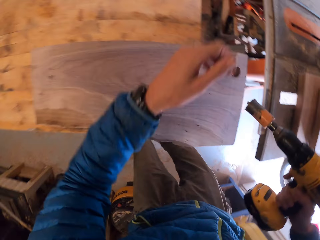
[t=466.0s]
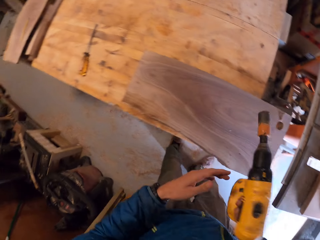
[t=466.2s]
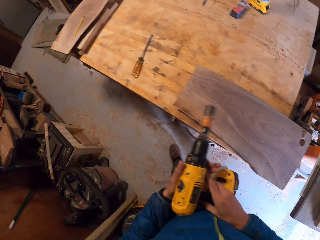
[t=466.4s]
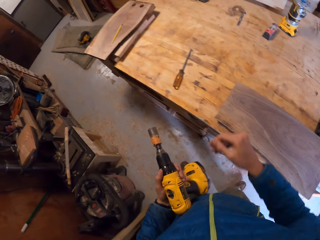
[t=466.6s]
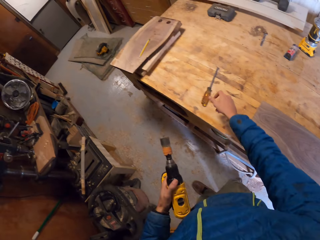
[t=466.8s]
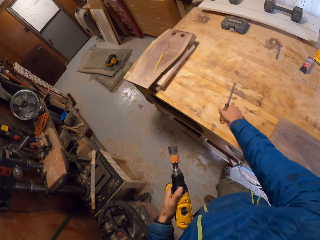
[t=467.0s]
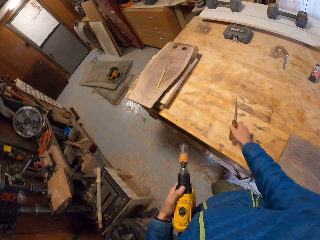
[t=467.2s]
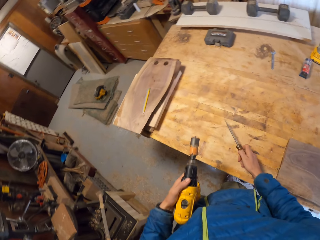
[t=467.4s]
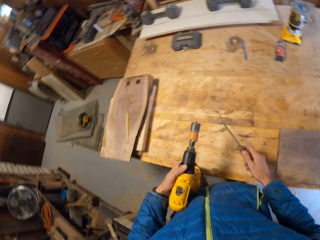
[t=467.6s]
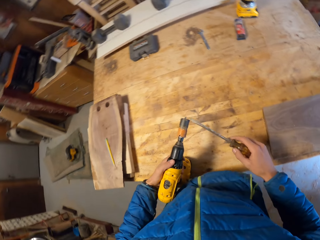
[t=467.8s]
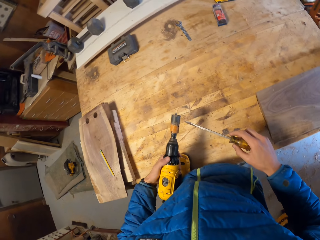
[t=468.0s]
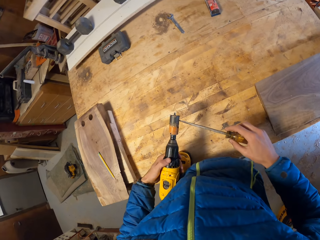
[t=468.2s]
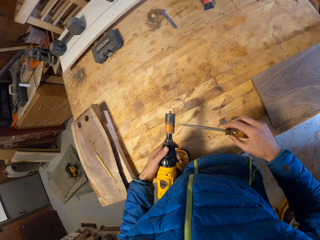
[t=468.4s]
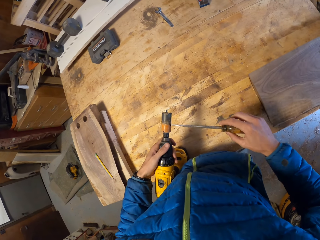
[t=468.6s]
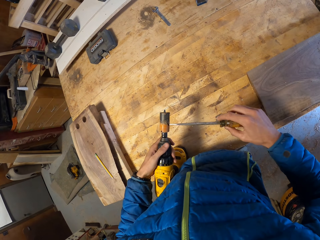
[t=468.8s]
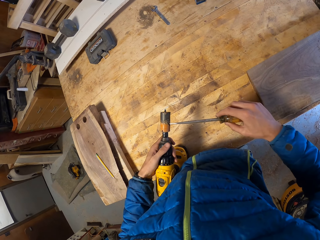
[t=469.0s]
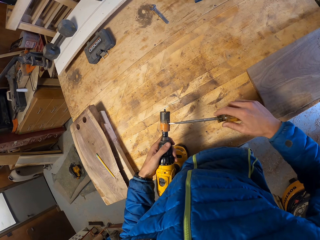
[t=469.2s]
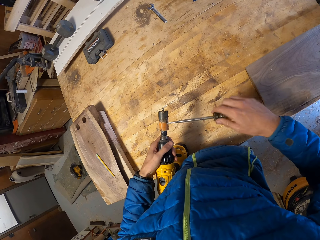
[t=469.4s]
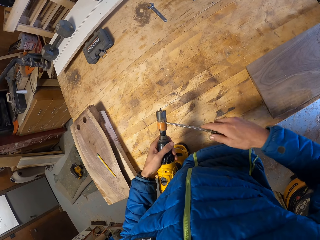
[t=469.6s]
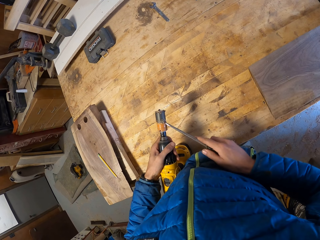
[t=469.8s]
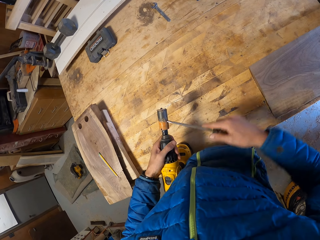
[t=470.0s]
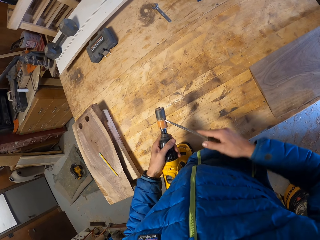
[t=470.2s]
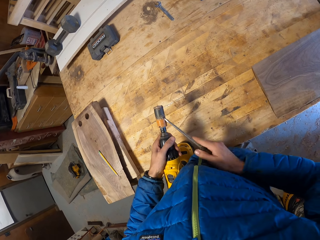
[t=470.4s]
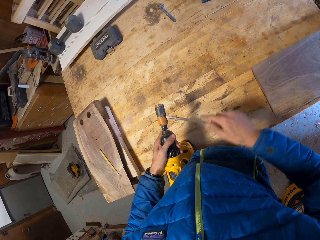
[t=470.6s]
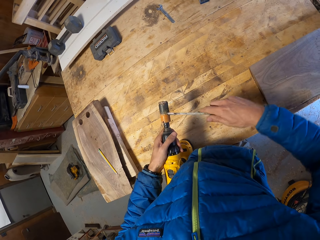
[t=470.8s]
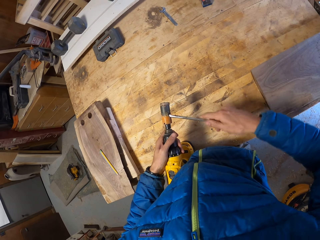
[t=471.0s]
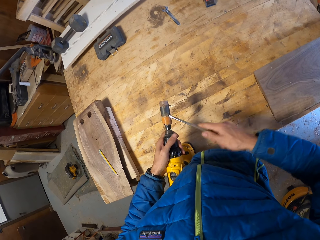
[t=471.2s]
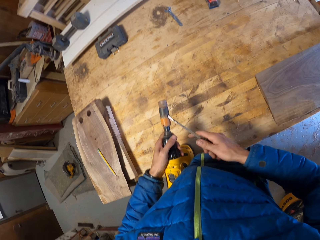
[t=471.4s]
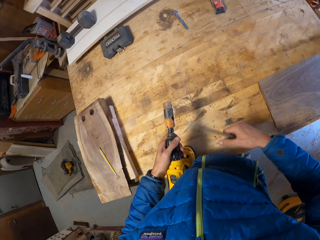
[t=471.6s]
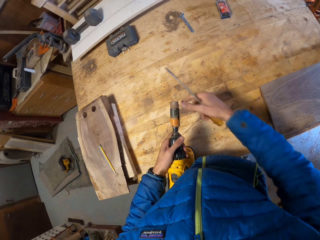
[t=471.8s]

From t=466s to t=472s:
The camera wearer takes the screwdriver on the table. They place the drill on the table. They insert the screwdriver in the chuck. They push a wood cut-off from the tip of the drill with the screwdriver.

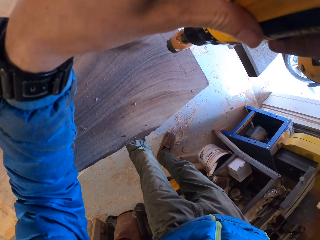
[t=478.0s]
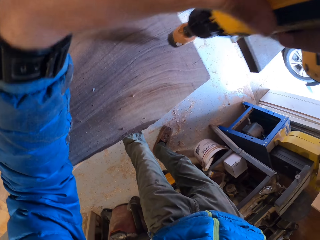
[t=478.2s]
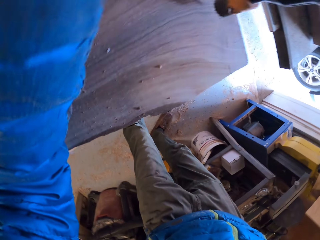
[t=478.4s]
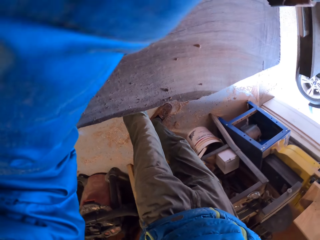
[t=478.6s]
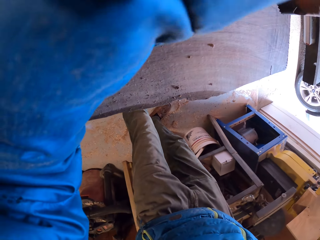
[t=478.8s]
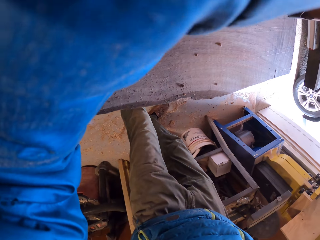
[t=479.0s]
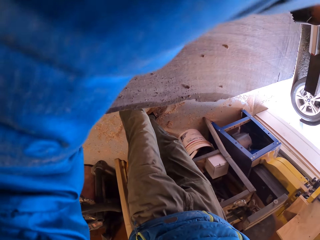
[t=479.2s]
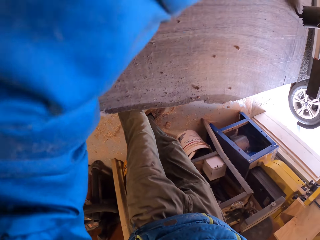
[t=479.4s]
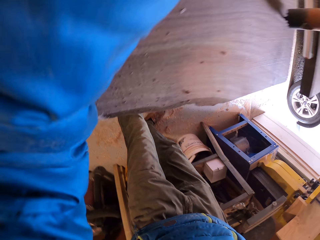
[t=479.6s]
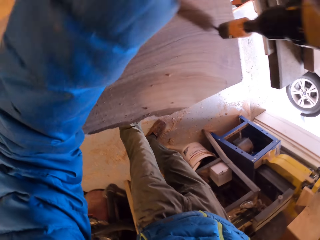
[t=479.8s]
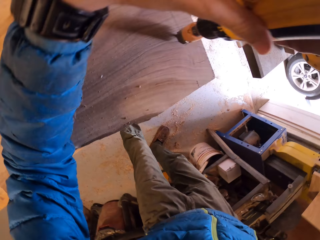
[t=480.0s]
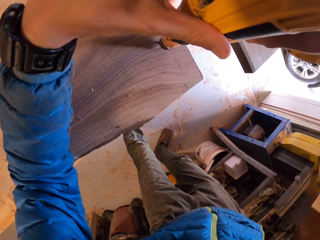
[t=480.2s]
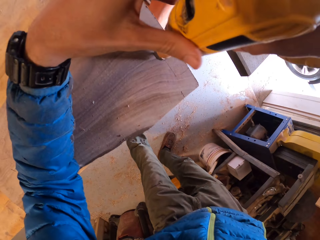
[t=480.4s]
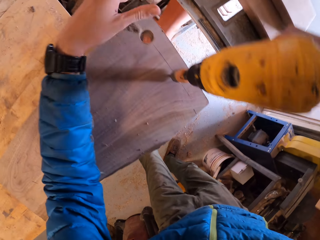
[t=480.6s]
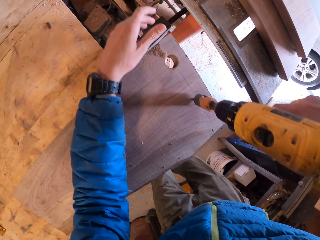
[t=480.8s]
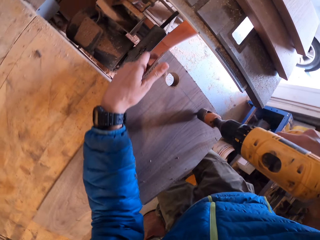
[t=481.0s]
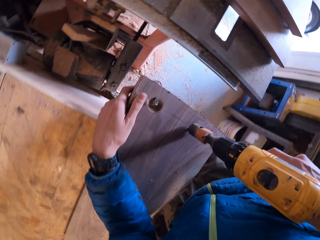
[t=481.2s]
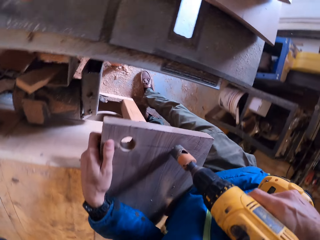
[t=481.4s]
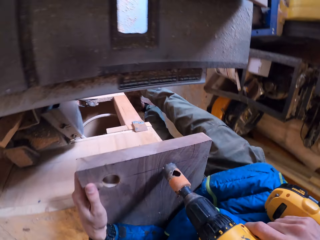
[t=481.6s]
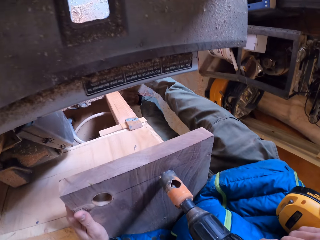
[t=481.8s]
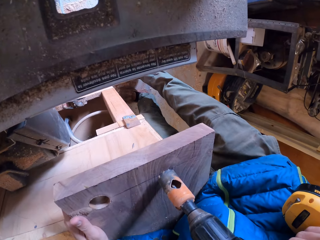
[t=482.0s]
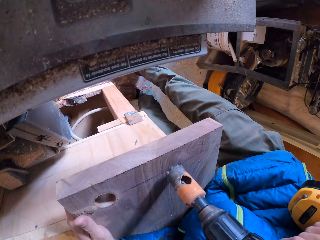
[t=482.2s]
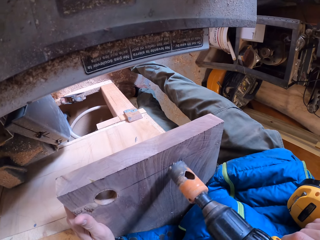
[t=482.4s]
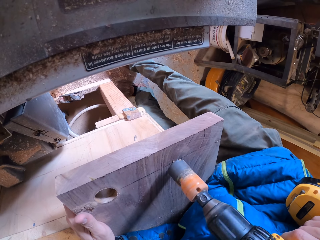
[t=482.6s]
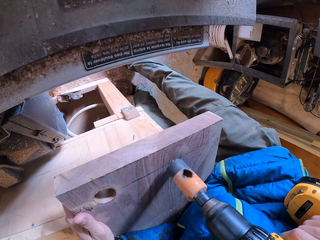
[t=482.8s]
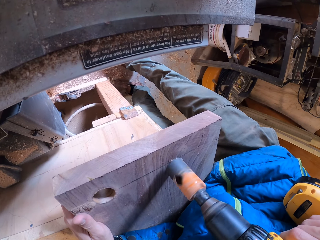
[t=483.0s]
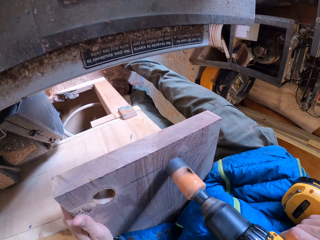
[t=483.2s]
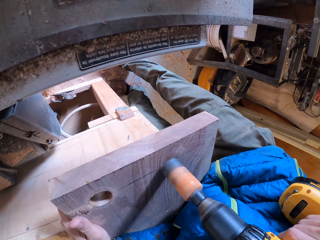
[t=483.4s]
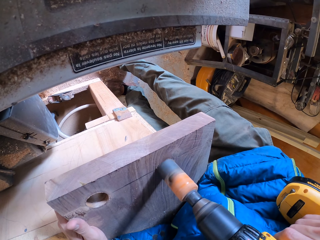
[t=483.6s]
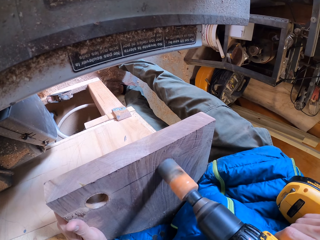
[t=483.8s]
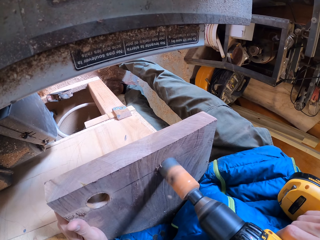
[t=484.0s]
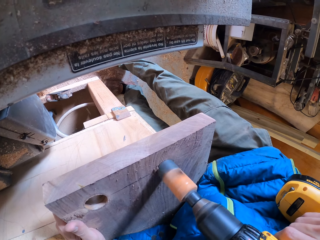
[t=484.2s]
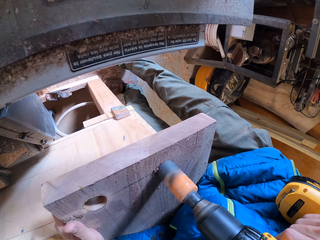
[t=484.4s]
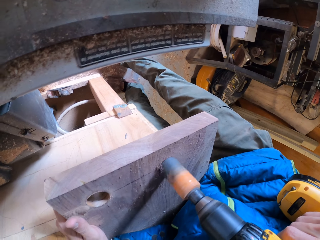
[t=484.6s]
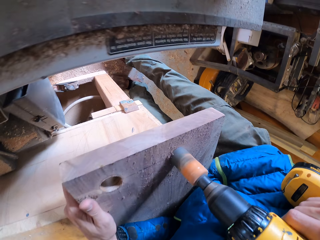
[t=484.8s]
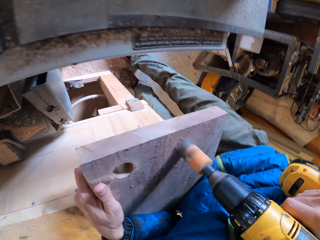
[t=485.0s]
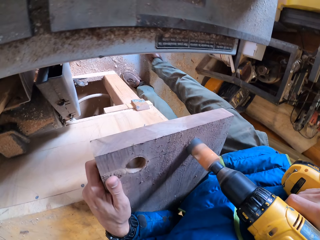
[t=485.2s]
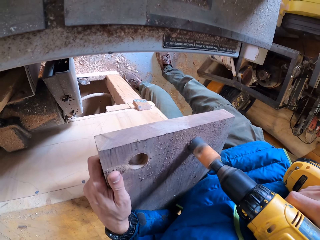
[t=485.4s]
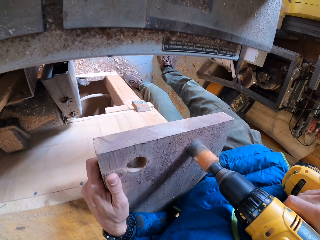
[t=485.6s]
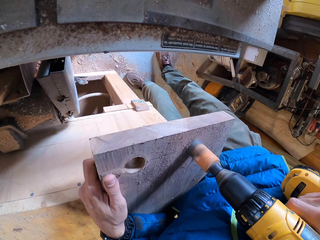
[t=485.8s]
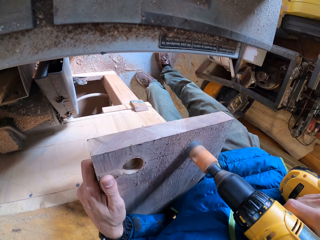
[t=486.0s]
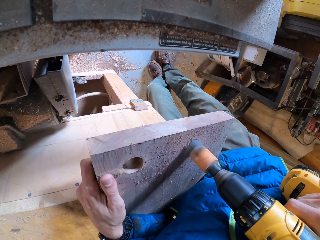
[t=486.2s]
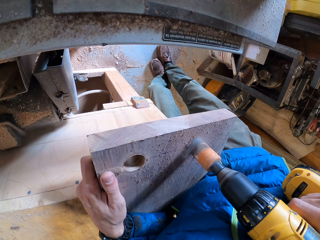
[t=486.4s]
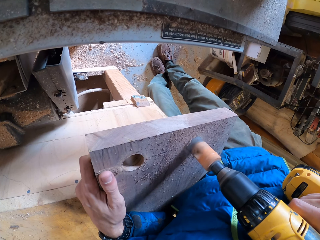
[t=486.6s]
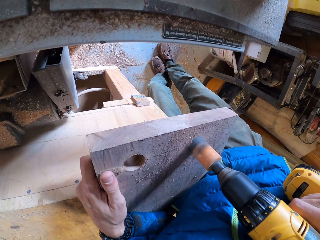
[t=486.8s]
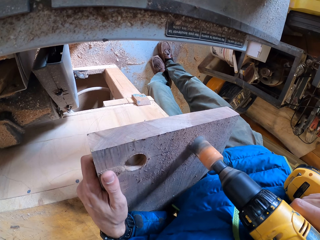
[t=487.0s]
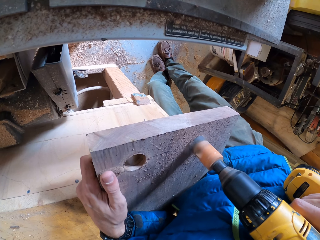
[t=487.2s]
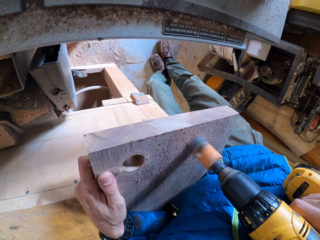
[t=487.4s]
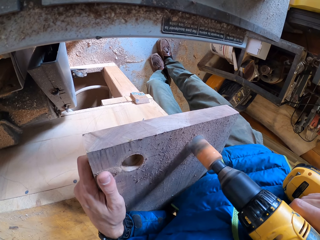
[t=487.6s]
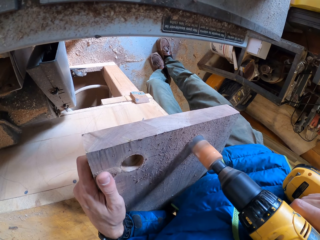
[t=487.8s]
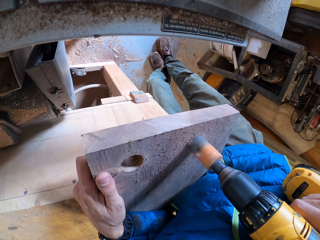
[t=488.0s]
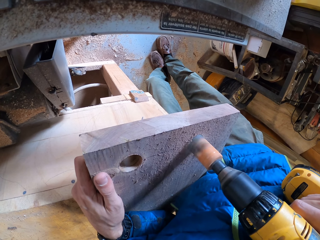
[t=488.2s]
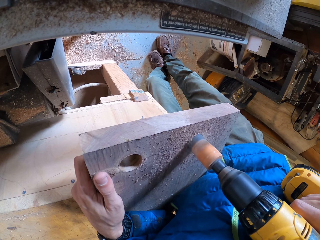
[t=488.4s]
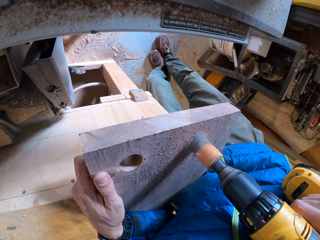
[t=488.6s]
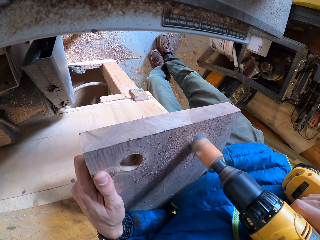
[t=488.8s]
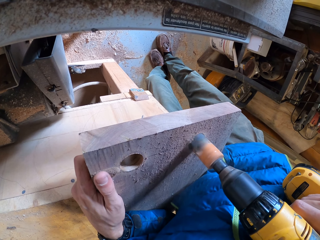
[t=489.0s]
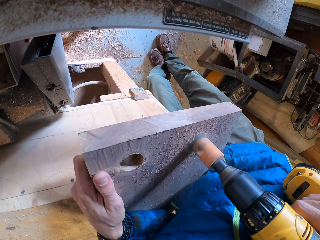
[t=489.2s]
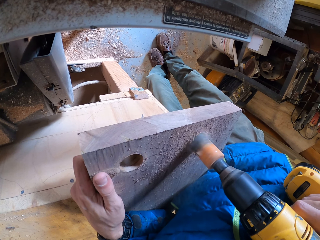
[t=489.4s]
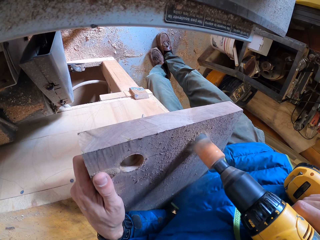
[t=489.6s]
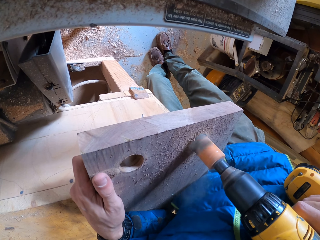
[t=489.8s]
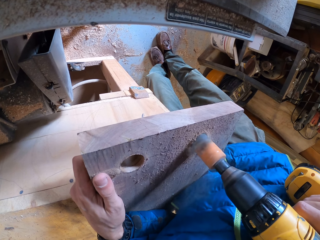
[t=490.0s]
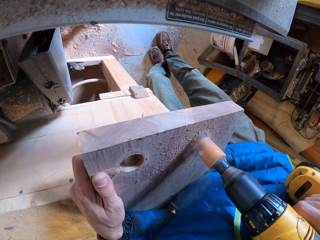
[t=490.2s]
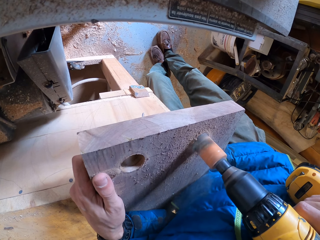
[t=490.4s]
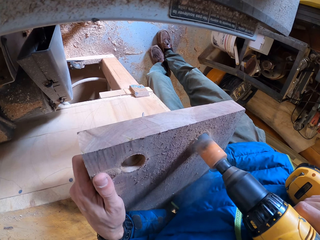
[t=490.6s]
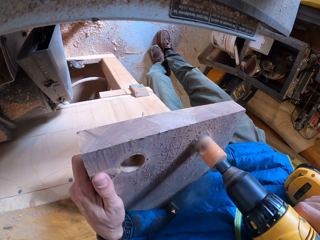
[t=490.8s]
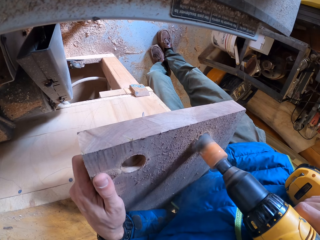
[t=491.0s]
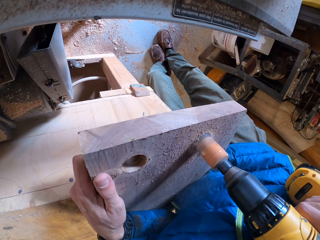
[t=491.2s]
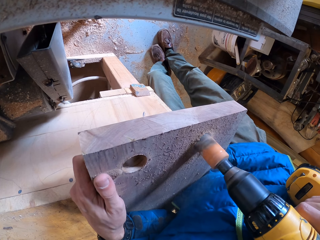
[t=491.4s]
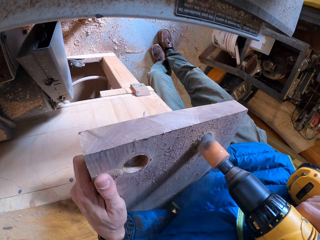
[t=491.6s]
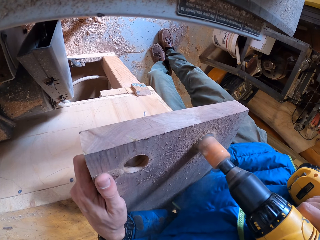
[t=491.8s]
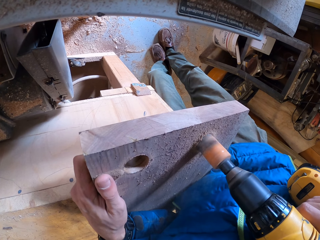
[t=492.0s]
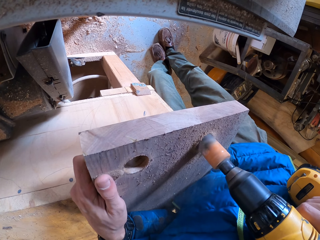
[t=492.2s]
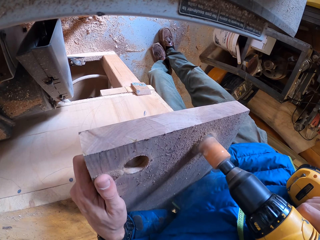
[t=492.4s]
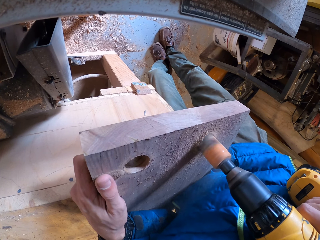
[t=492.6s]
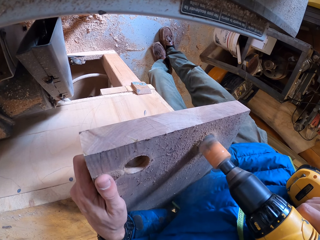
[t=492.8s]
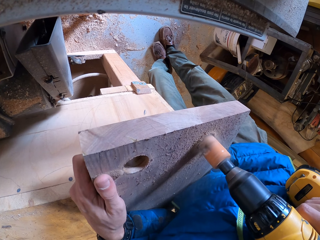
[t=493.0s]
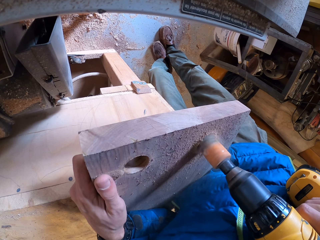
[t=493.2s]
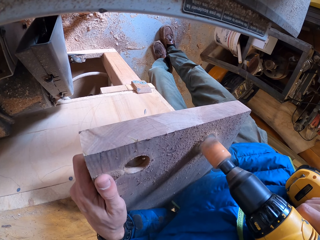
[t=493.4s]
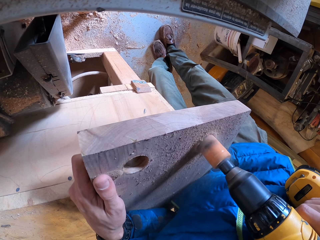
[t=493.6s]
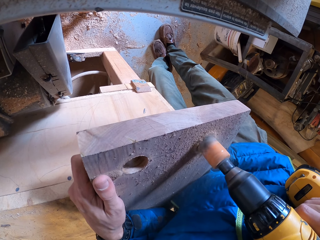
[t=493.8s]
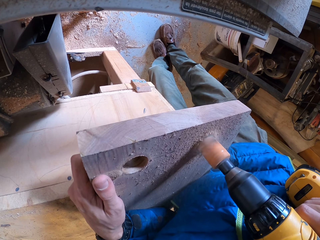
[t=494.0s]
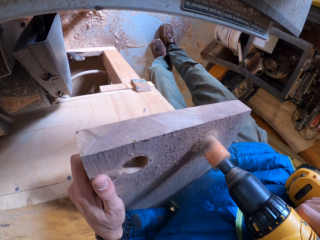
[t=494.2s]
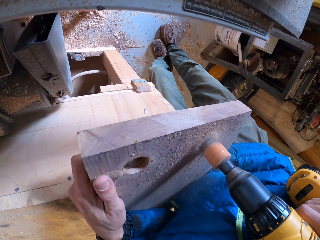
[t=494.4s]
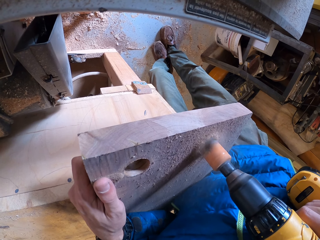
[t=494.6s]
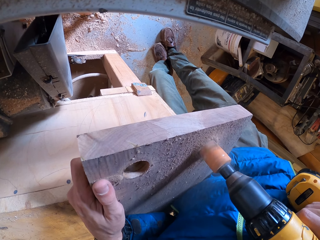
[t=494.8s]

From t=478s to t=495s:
The camera wearer drills a hole in the wood. He drills the wood with the drill in his hand. He holds the wood with his left hand.
